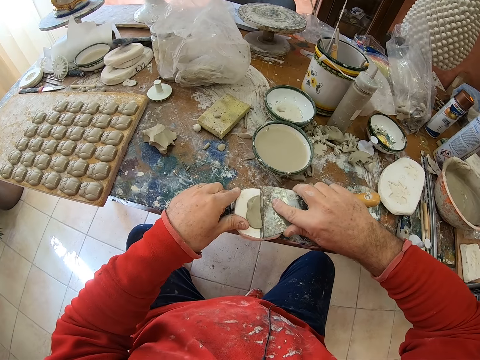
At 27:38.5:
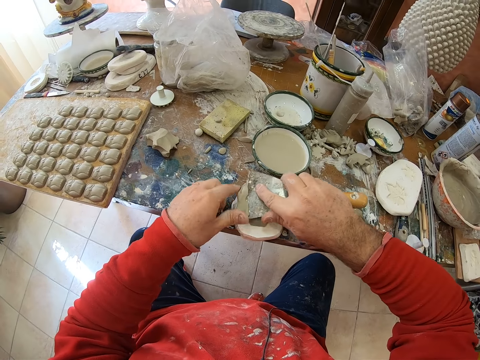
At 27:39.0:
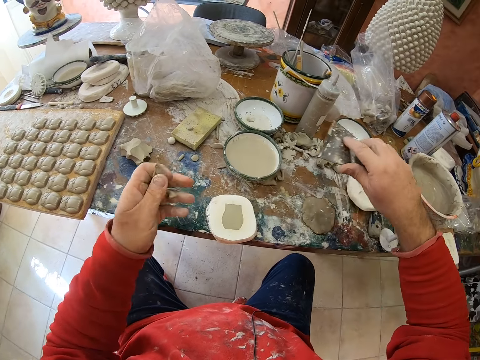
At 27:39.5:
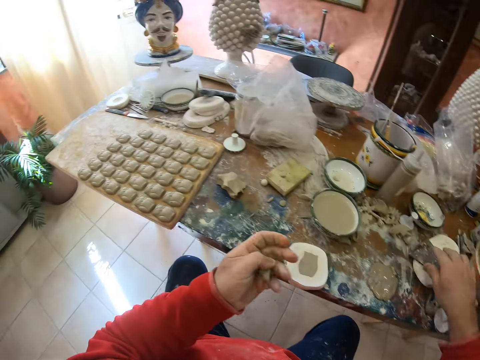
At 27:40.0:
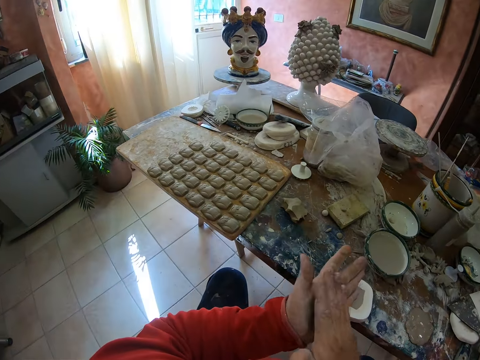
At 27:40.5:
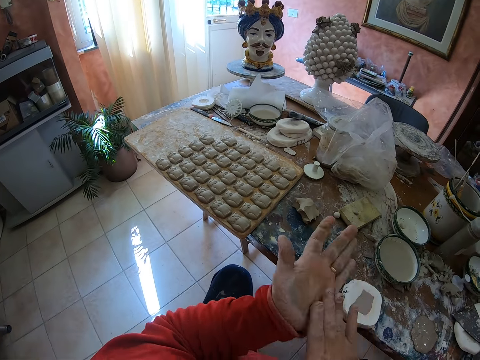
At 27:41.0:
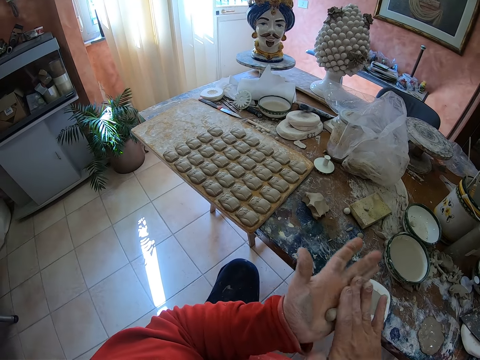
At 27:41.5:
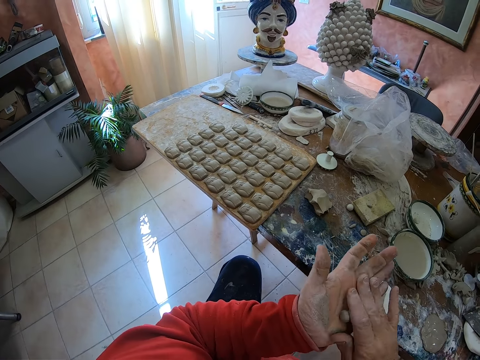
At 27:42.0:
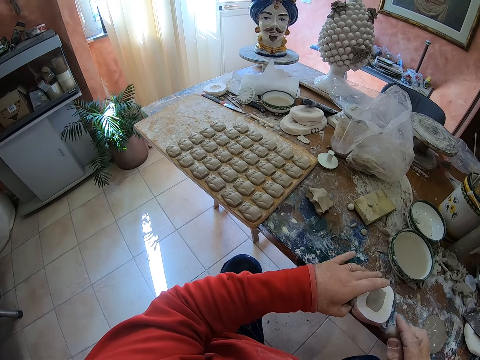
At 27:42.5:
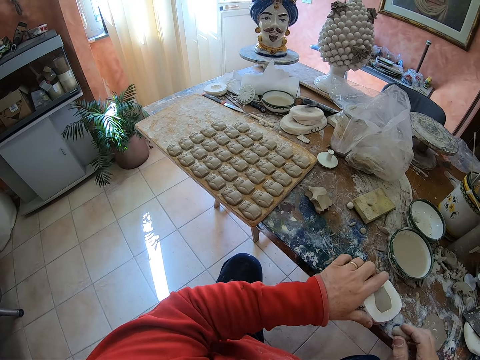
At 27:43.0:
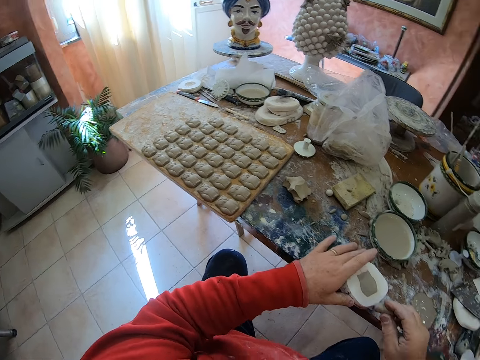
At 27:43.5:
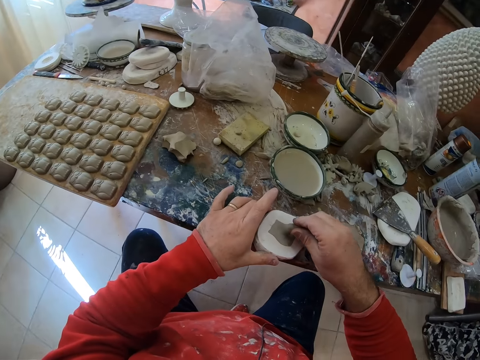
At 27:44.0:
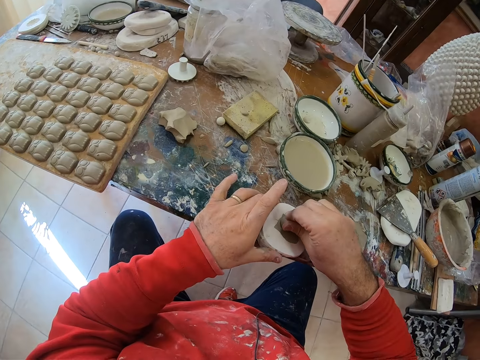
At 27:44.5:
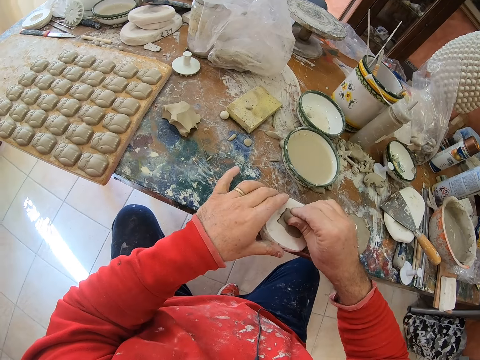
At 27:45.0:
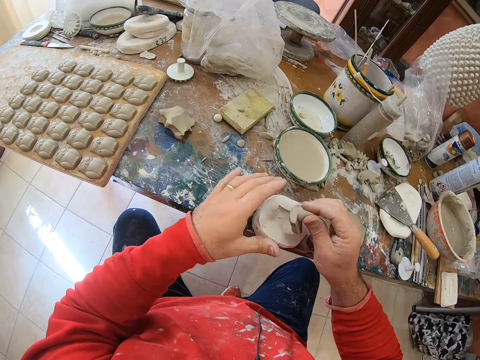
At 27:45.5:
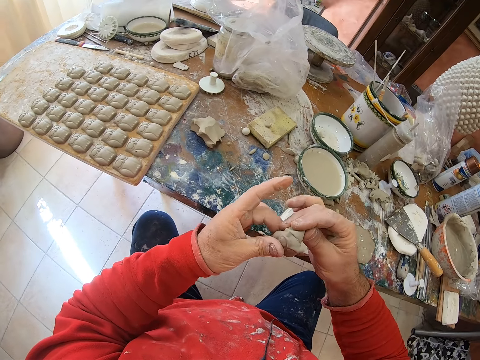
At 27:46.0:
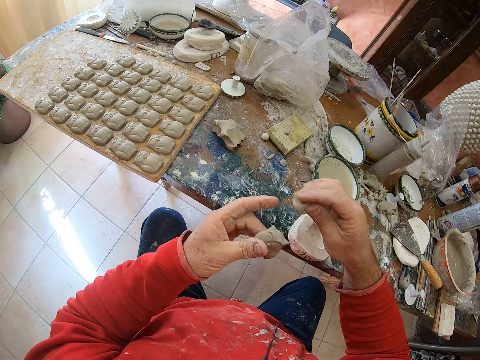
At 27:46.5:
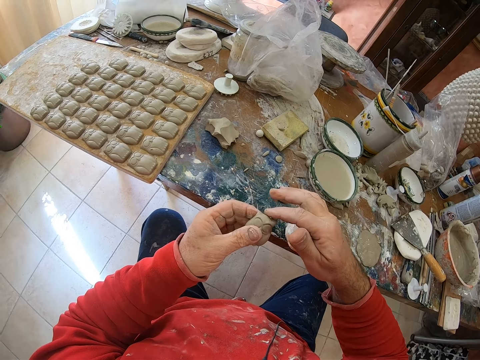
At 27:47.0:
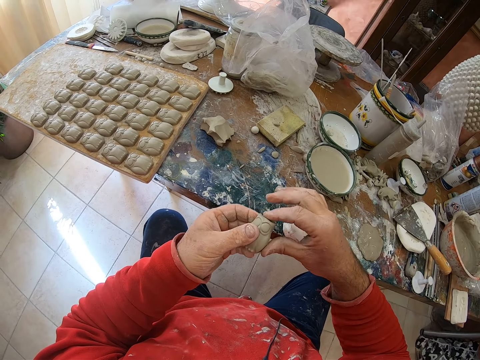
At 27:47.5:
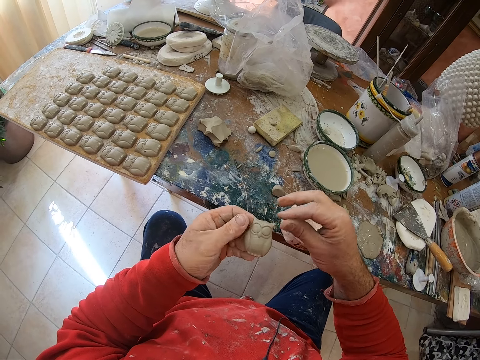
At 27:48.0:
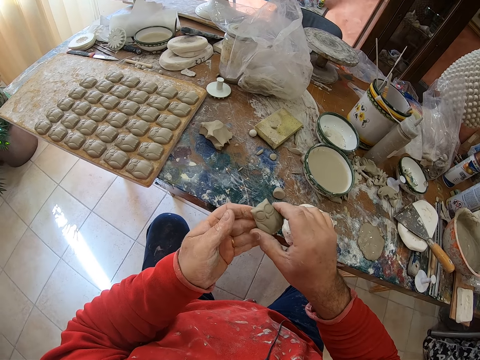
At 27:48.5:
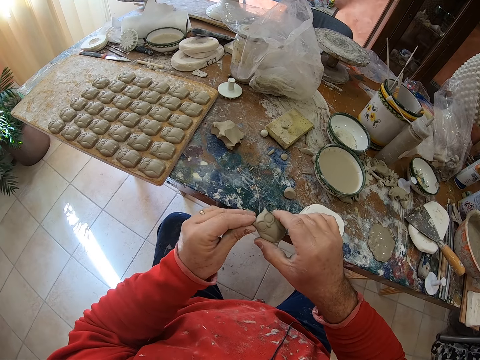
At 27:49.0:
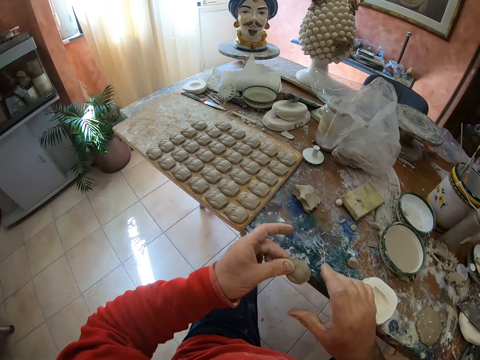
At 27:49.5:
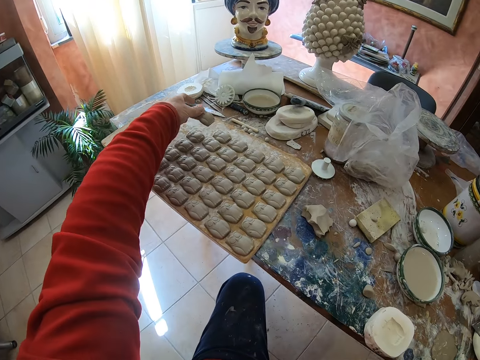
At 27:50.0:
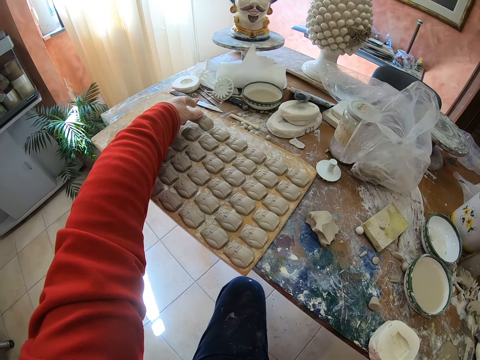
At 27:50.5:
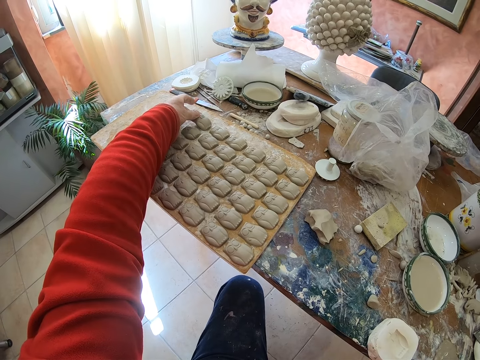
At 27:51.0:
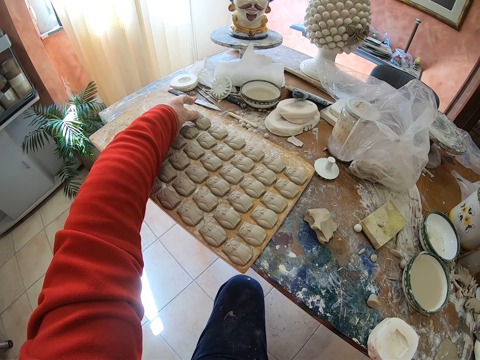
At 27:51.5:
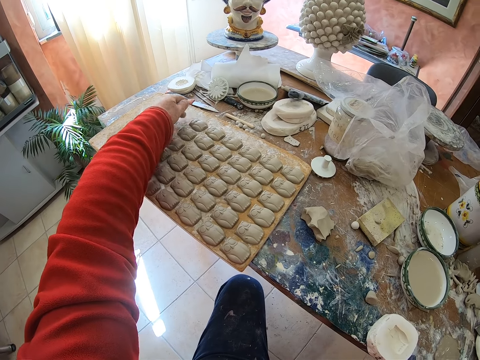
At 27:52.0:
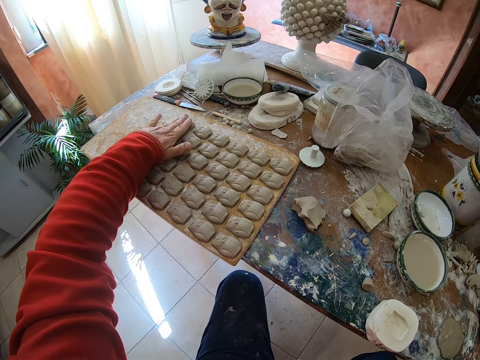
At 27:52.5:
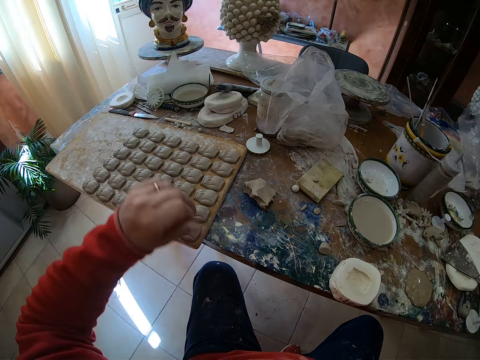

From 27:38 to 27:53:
The camera wearer puts down the scraper on the table. He rolls the clay mold in his hands. He presses the clay mold on a mold shaper or molding tool. He pulls an owl-shaped clay mold from the mold shaper. He drops mud on the table, shapes the mold with hands. He smoothens the owl mold's clay edges with his finger. He puts the clay owl mold on the wooden tray.

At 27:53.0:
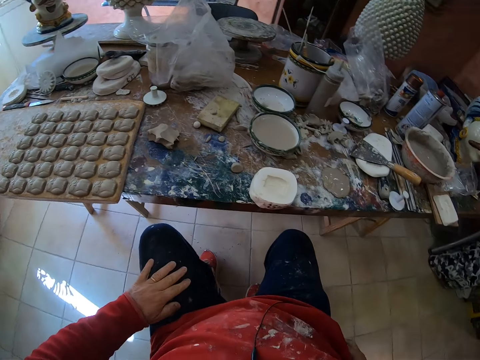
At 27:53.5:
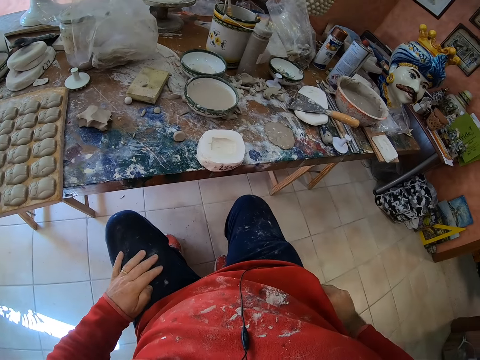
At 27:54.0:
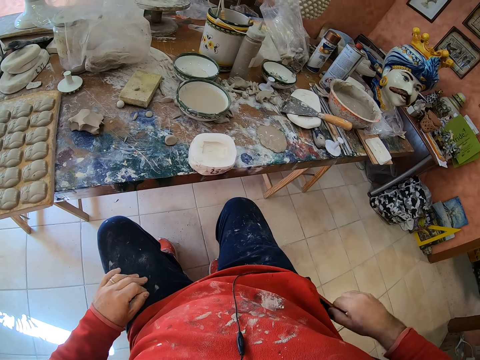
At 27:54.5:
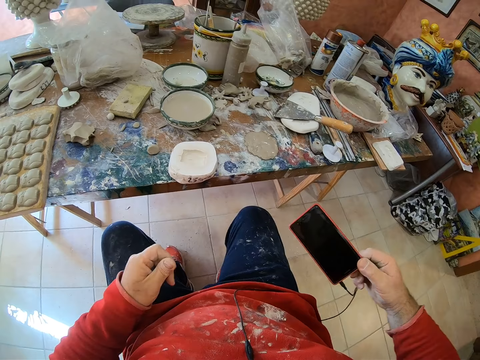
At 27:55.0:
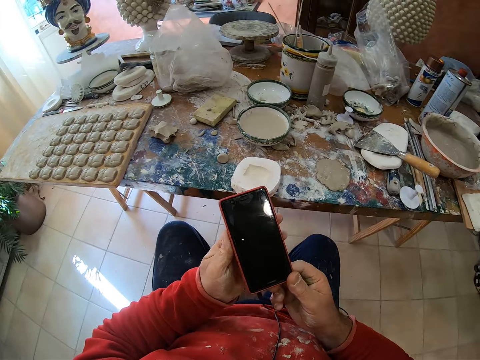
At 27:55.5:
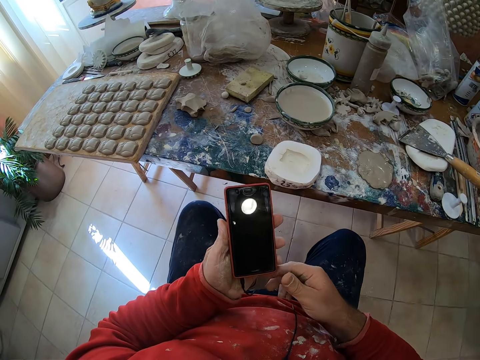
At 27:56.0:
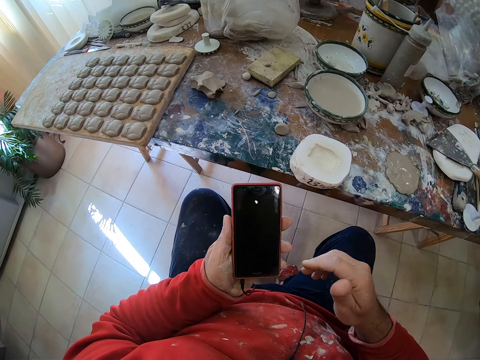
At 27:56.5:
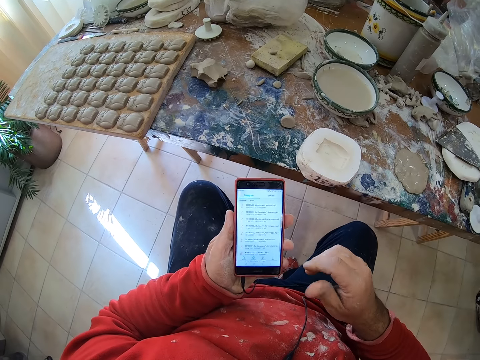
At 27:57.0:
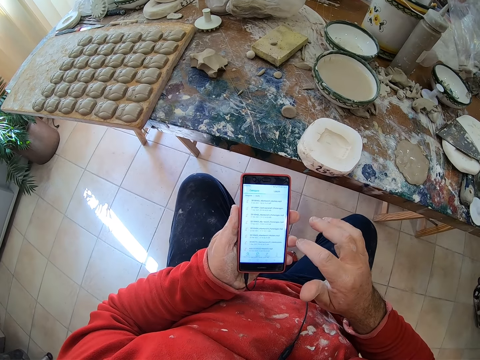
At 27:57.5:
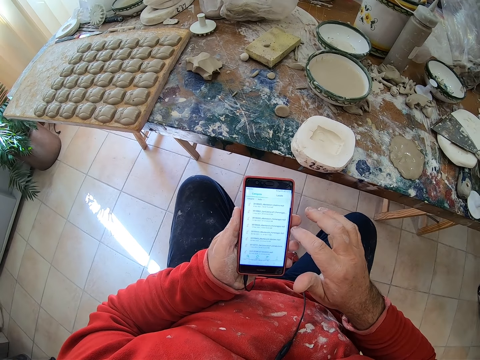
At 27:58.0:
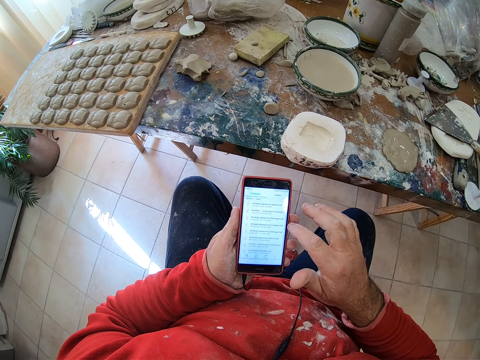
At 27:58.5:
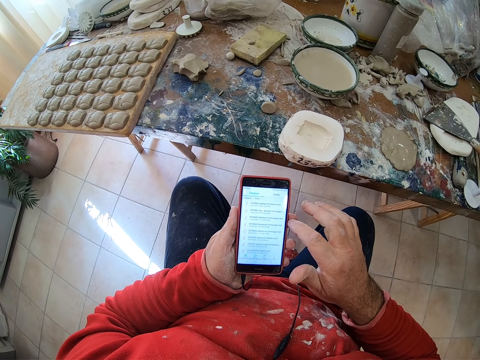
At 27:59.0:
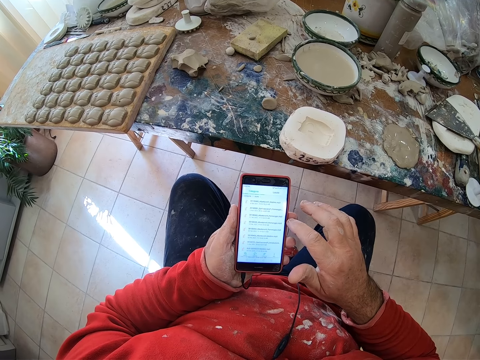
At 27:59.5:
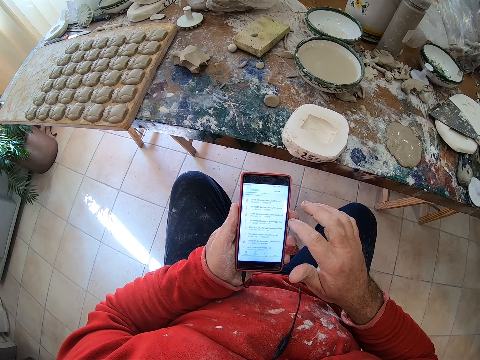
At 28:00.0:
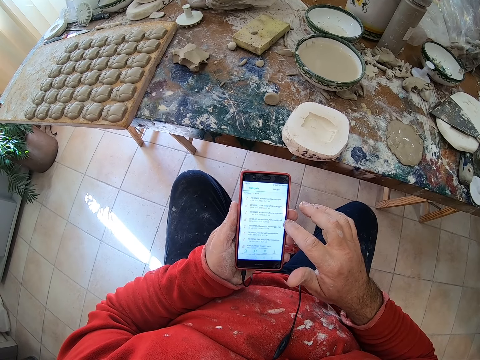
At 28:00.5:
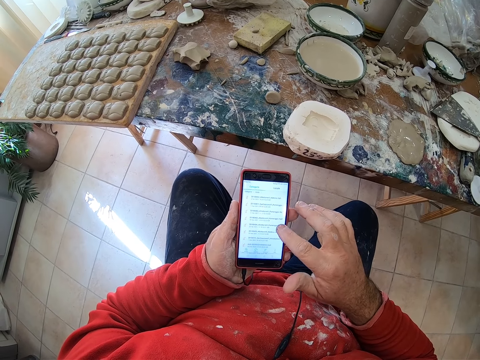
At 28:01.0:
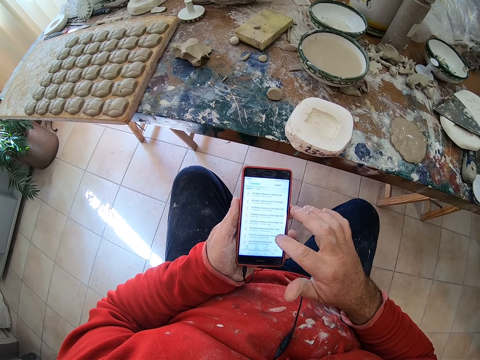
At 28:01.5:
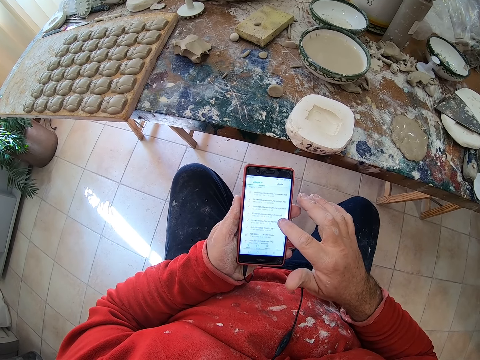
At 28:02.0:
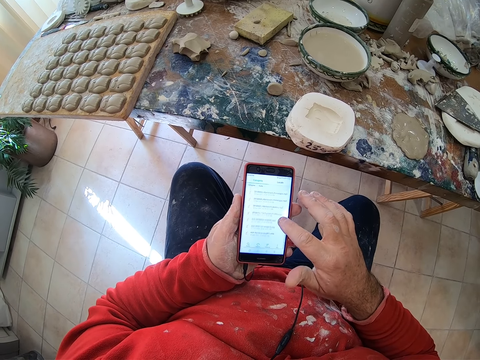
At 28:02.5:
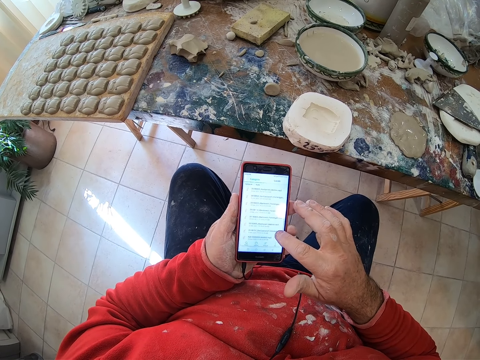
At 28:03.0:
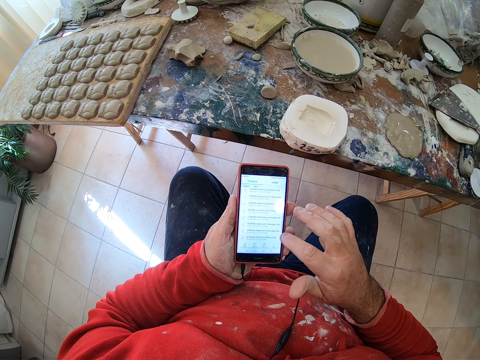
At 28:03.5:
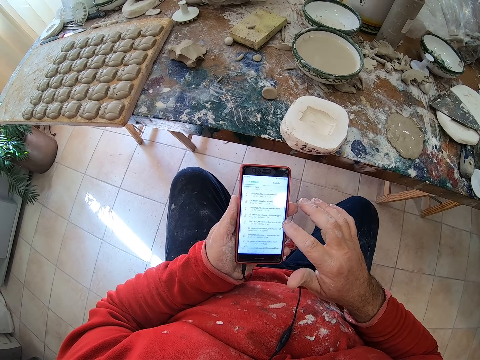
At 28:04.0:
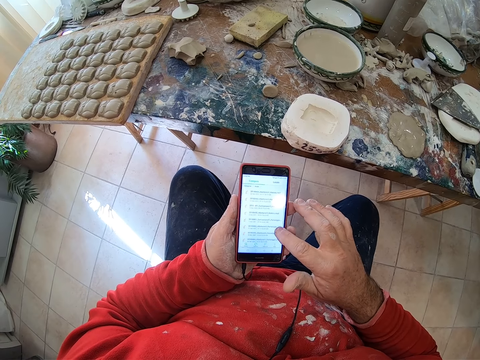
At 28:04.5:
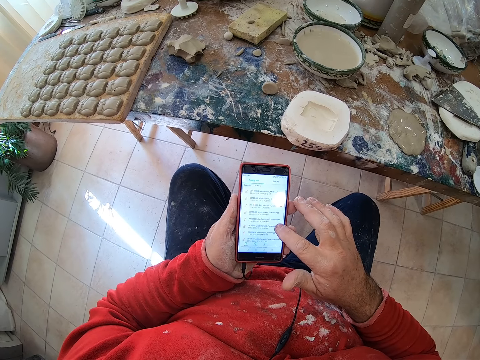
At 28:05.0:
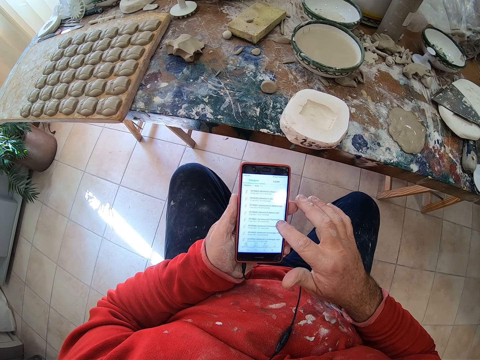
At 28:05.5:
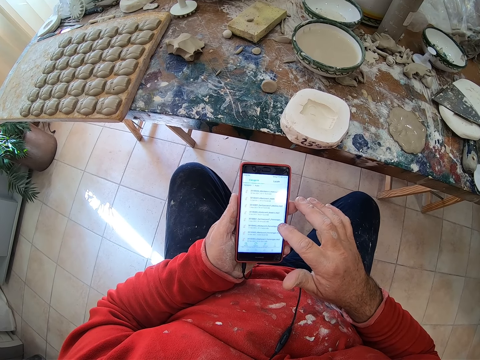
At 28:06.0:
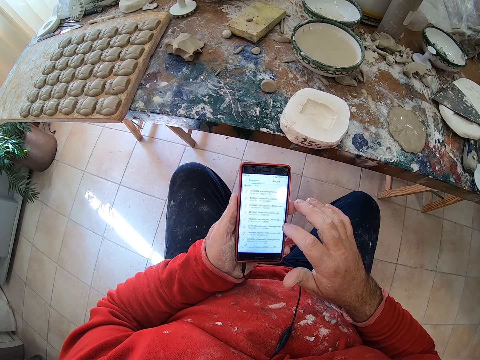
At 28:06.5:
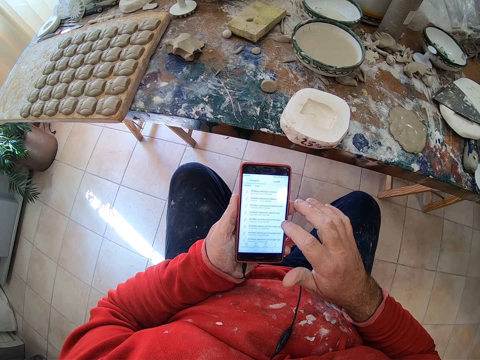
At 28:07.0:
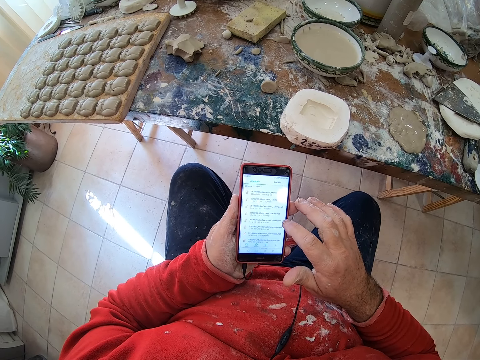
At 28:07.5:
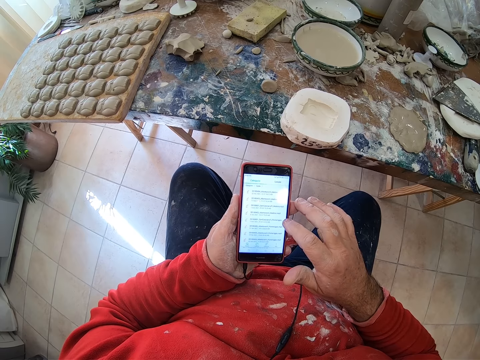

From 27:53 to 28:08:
The camera wearer takes his phone out of his pocket. He operates the phone. He taps his phone screen with his finger.
